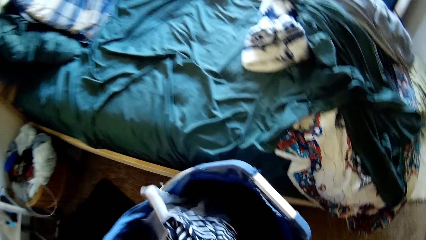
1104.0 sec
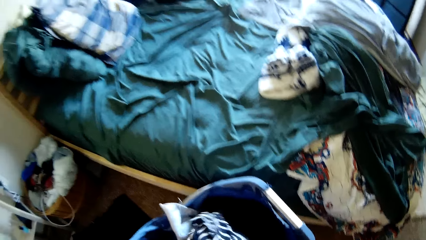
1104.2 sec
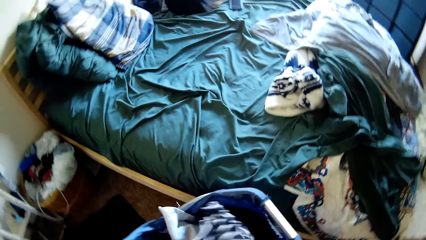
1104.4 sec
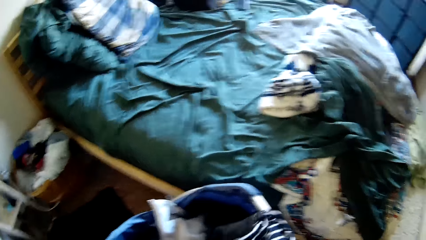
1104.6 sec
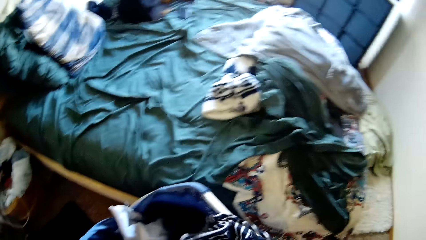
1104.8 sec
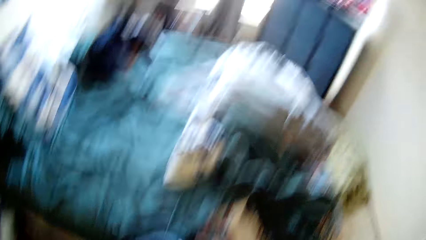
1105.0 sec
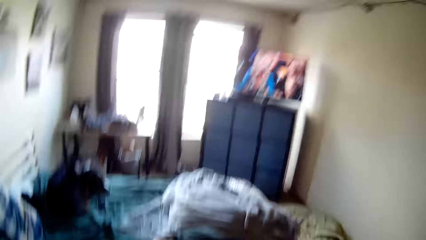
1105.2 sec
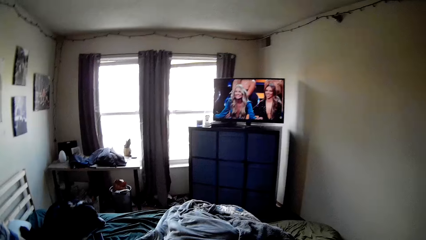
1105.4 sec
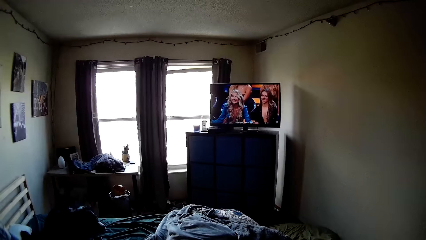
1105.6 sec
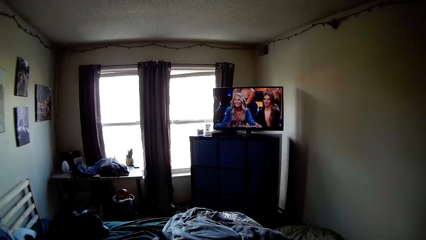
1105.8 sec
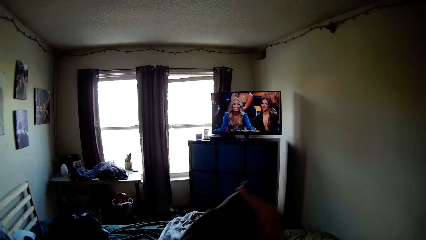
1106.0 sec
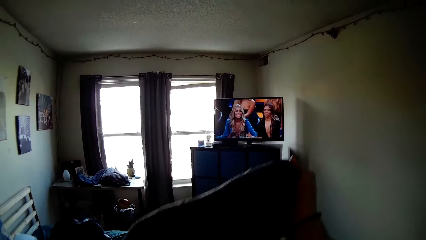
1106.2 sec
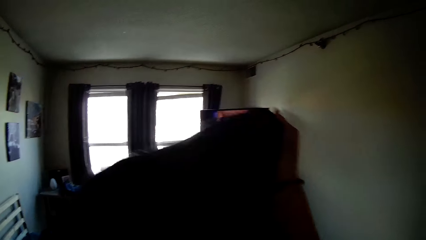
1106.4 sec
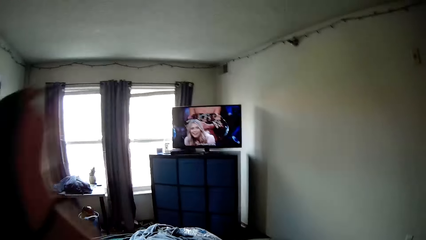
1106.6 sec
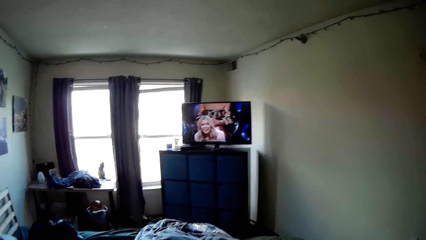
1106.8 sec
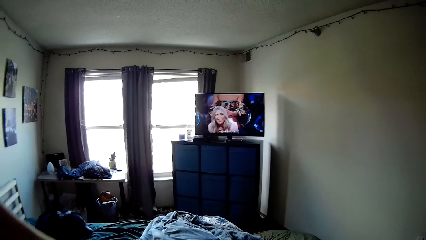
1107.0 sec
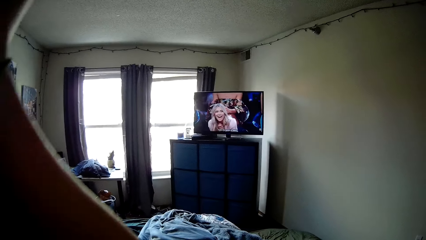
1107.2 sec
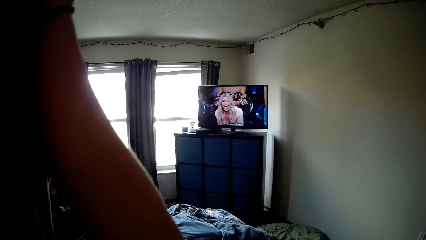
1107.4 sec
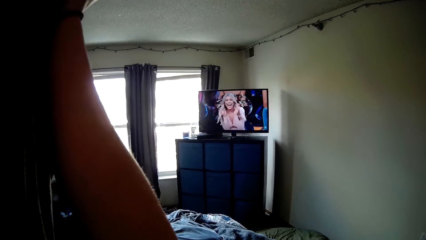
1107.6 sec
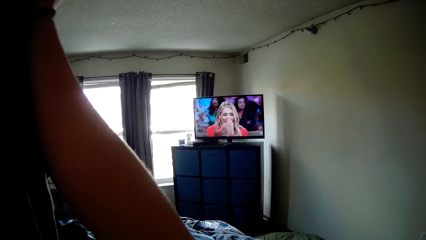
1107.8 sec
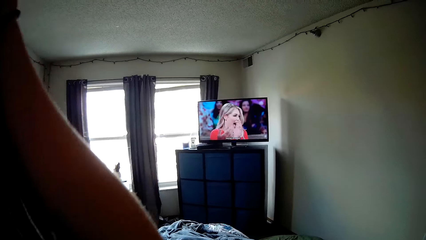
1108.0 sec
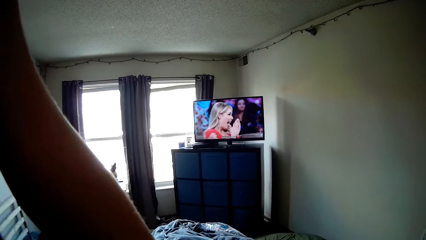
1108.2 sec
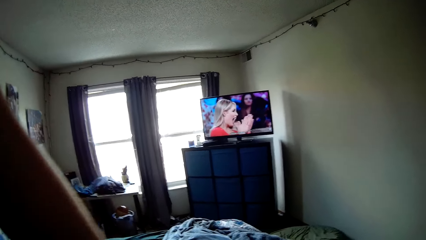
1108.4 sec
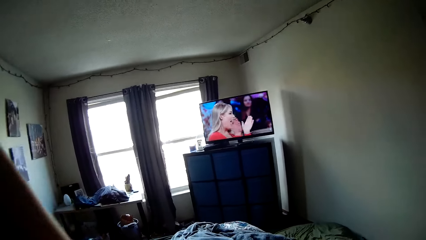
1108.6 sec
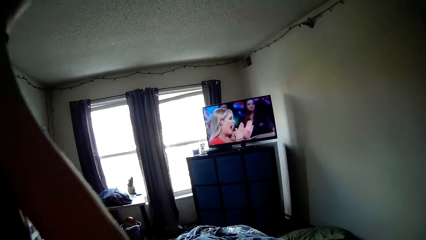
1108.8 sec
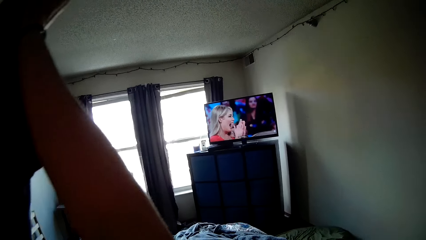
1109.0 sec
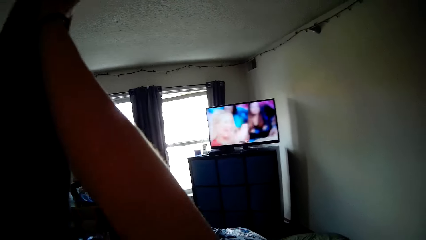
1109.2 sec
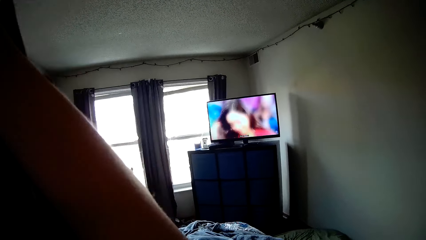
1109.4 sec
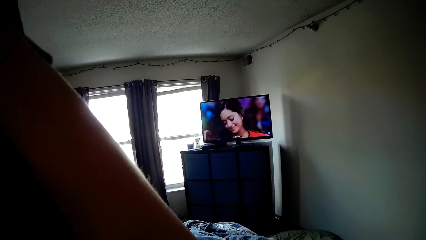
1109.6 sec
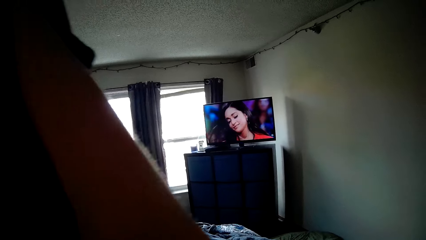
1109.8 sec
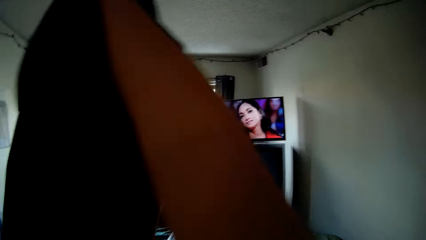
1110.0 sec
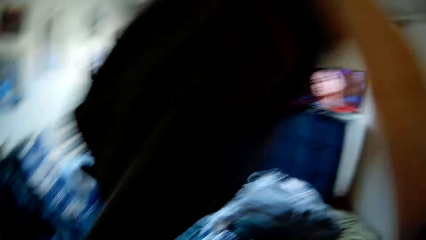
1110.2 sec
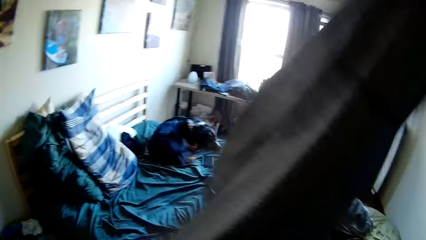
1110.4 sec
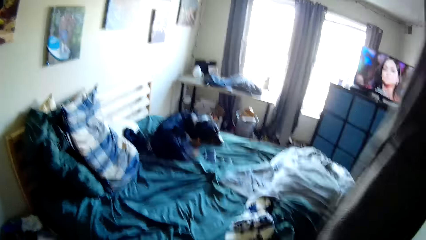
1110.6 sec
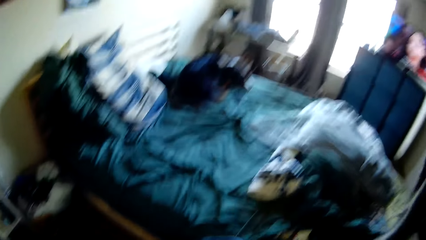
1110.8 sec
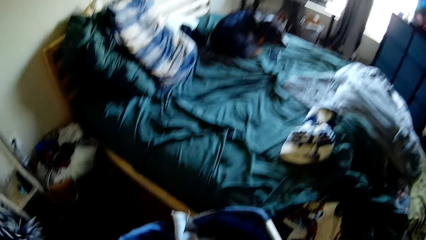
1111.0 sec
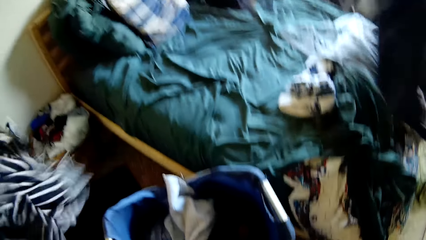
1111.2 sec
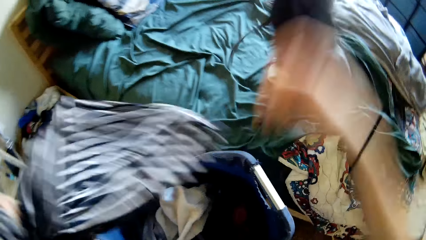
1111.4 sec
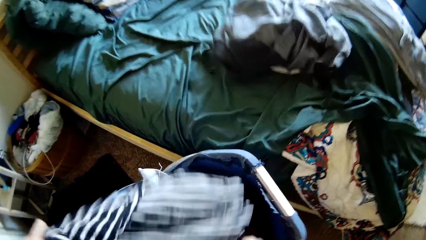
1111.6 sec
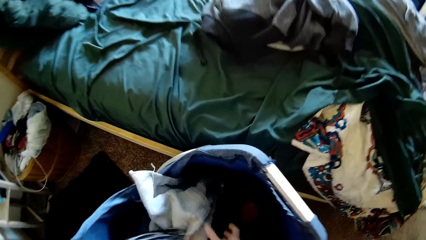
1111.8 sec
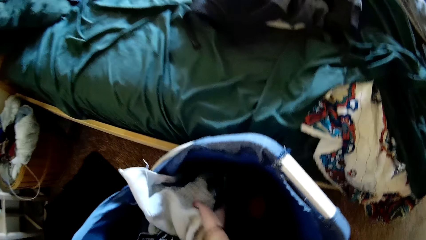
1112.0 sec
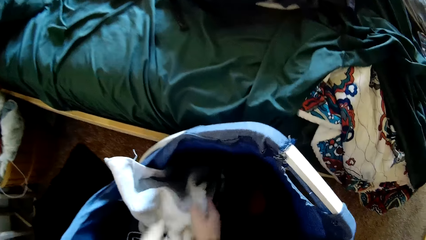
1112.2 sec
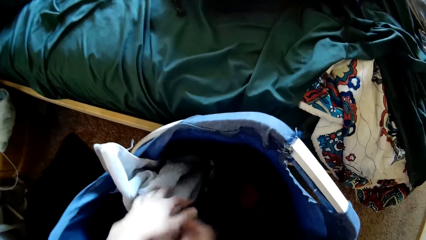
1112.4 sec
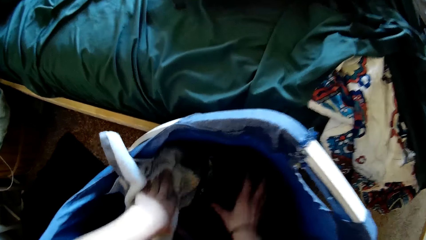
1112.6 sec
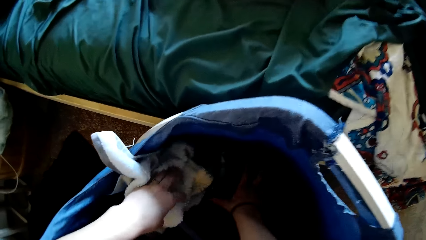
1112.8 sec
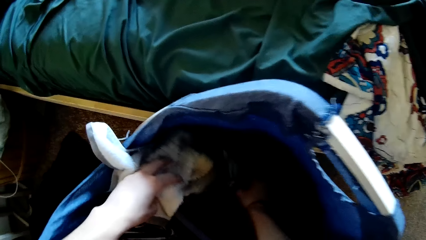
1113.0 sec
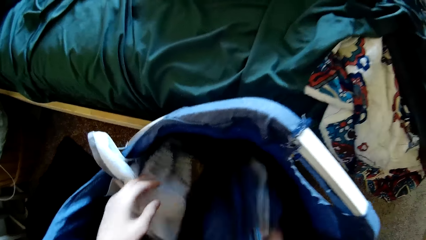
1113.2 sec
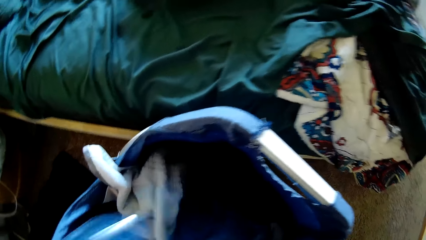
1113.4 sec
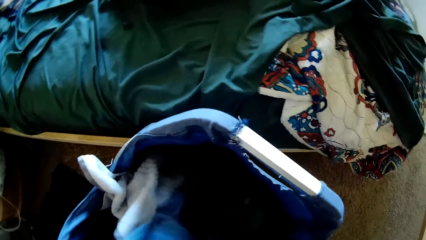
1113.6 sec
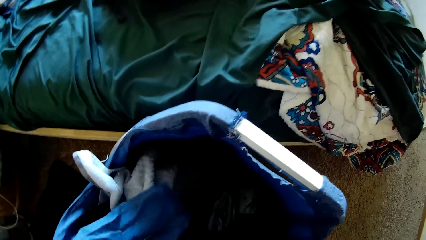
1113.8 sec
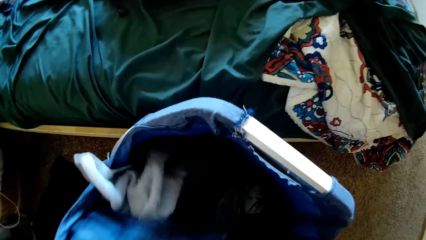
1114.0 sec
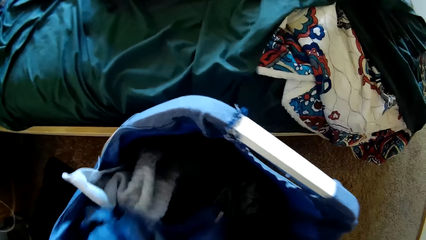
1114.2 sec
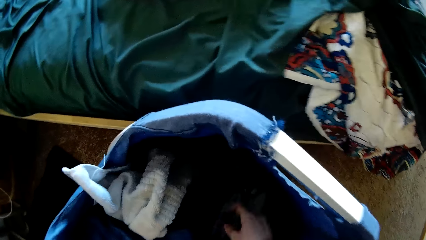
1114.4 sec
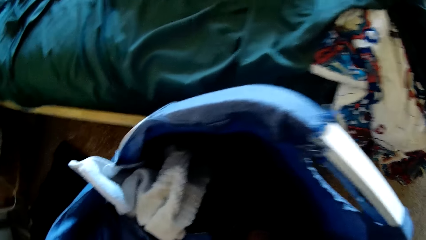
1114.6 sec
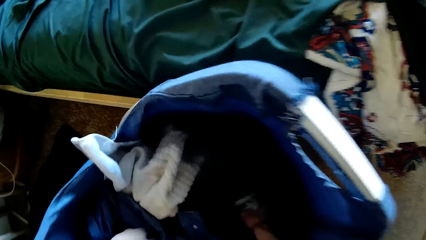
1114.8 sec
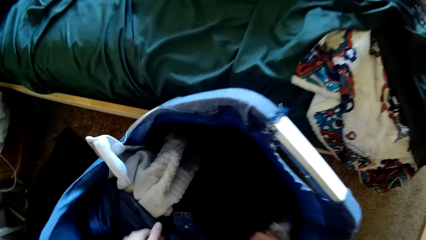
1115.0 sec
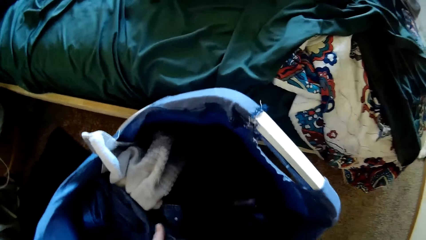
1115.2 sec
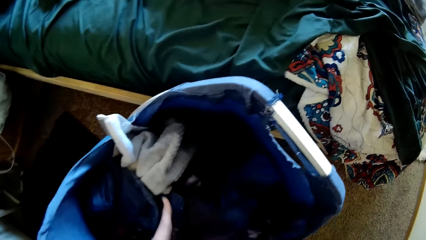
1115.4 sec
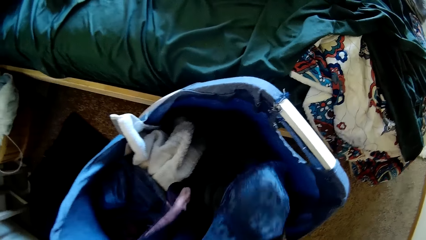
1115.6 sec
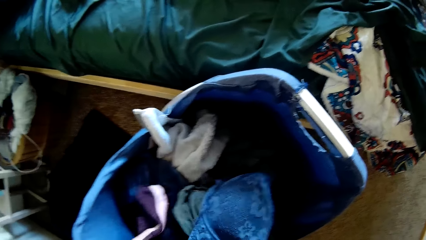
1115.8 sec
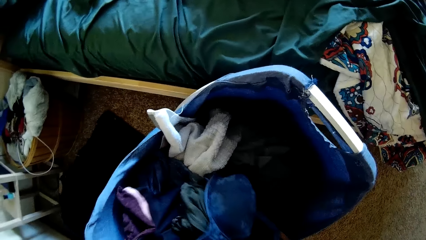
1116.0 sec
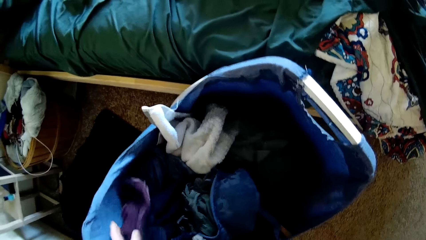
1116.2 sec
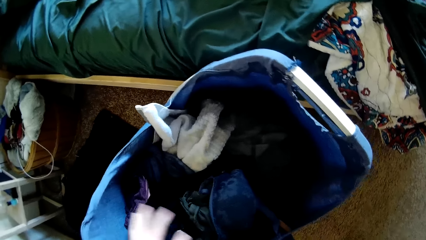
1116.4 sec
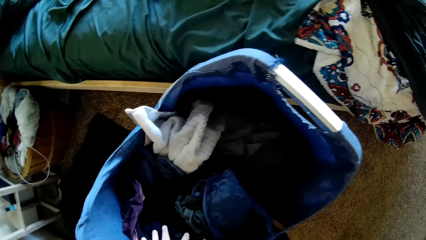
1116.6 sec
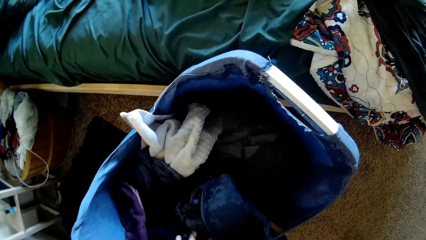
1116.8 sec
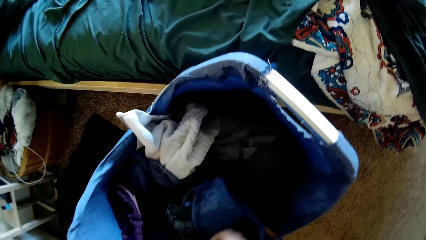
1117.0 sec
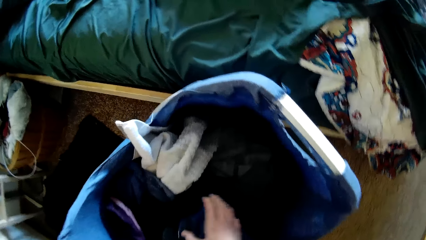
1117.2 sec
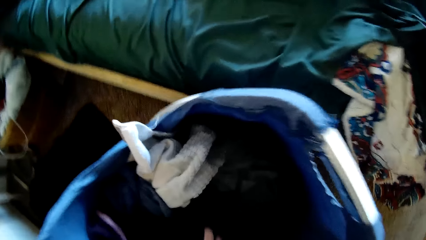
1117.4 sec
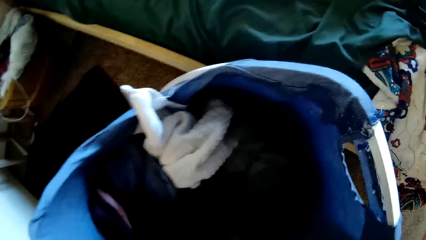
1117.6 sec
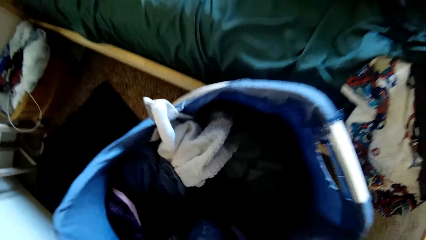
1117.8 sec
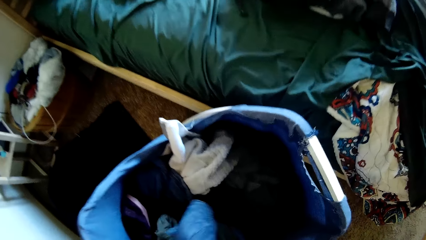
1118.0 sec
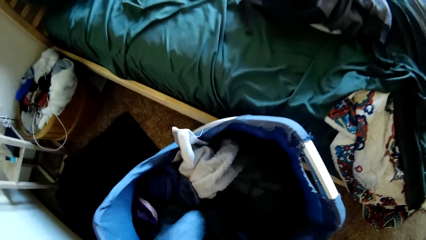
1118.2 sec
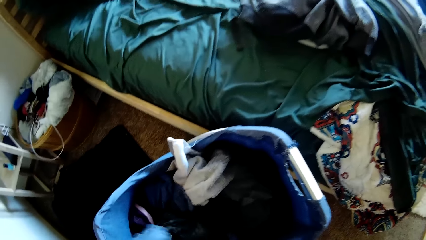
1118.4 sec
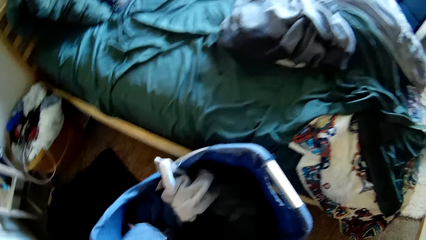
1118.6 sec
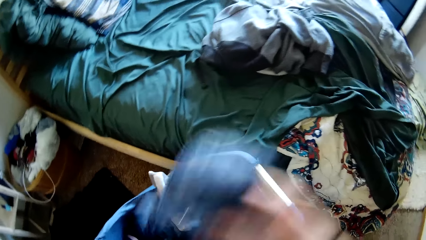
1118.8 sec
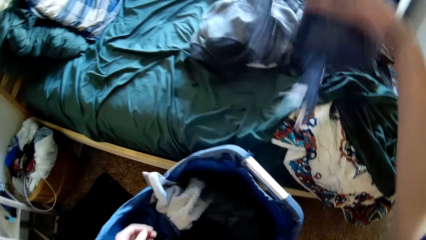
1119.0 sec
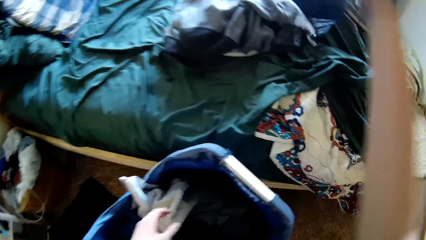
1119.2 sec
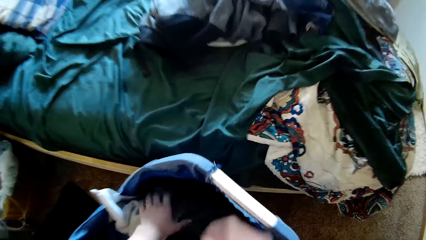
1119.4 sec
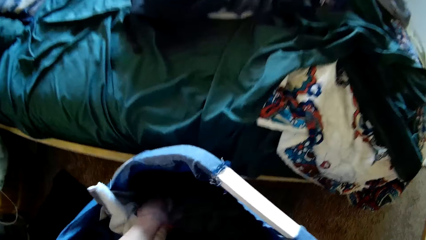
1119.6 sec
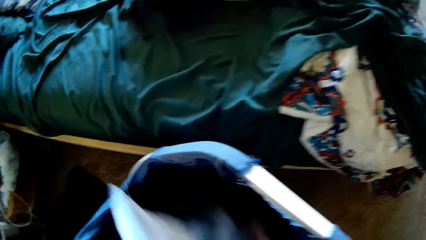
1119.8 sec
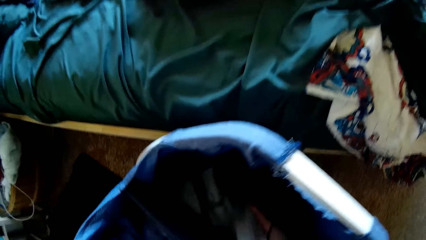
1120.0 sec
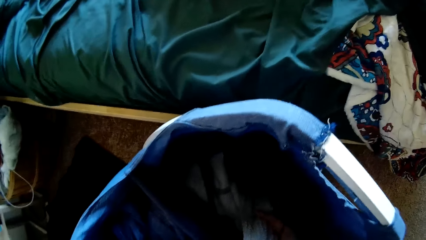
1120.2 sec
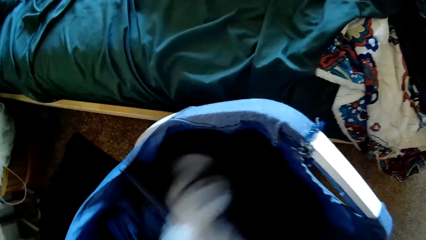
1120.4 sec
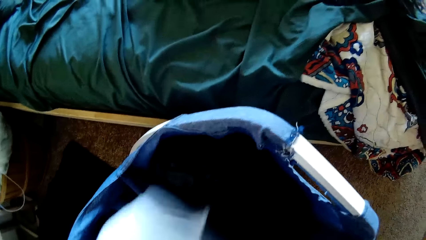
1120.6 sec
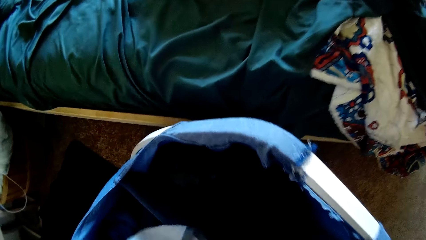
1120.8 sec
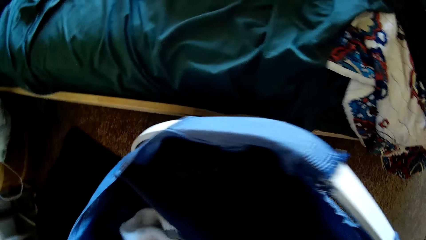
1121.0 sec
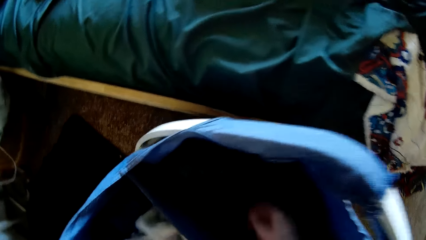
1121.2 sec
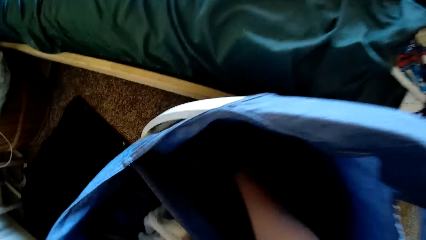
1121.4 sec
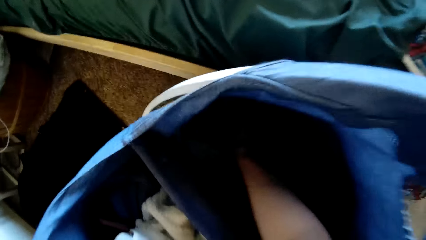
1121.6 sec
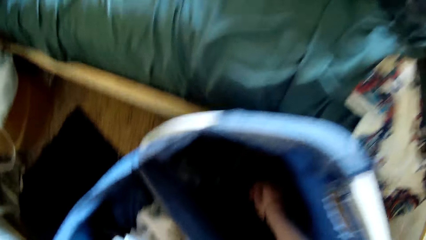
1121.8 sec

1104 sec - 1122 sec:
The camera wearer pulls out a shirt and a pair of trousers from the laundry basket. They stretch the cloth. They drop the pair of trousers on a bed. They drop another cloth in the bucket. They sort through the clothes in the laundry basket. They take a bra from the bucket. They move the brassiere from inside the laundry basket to the top of the bed. They sort through the clothes in the laundry basket.
